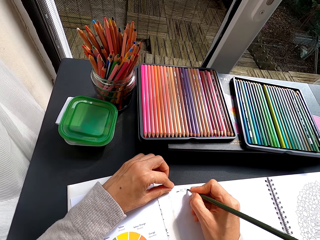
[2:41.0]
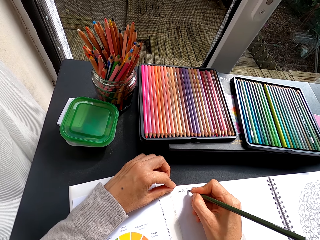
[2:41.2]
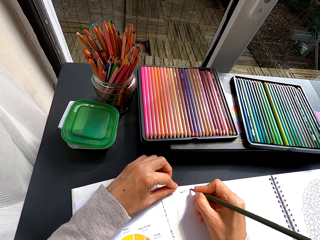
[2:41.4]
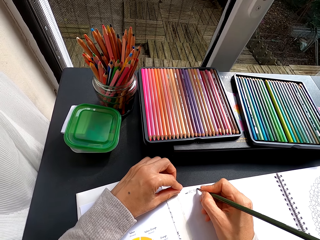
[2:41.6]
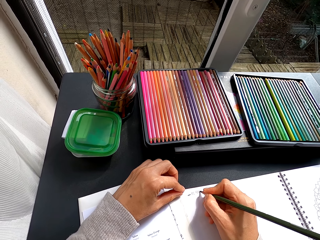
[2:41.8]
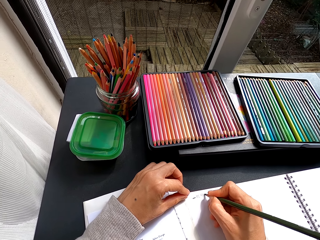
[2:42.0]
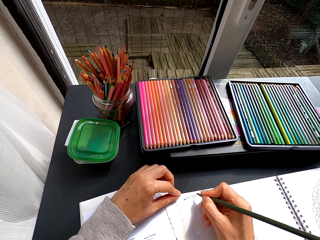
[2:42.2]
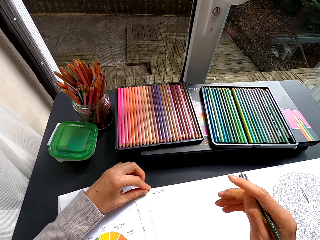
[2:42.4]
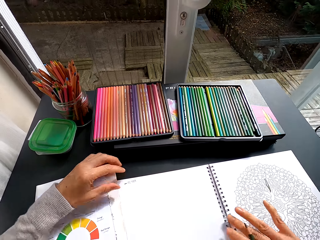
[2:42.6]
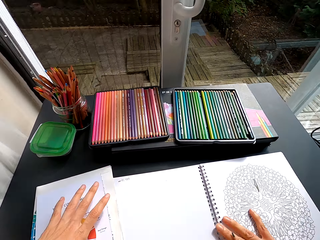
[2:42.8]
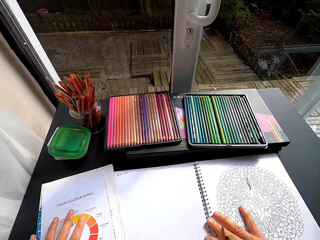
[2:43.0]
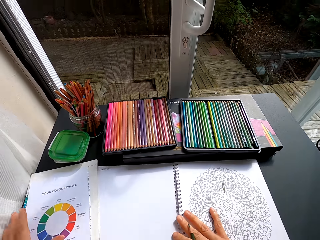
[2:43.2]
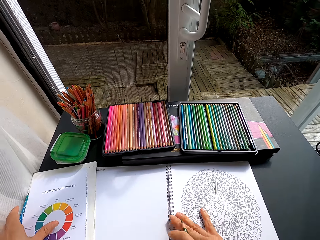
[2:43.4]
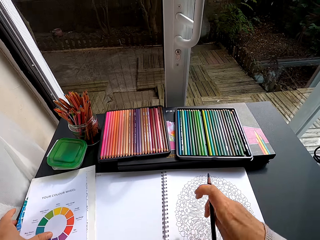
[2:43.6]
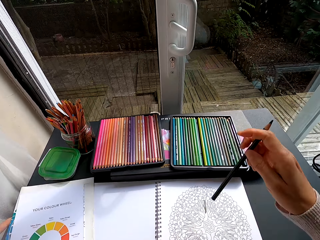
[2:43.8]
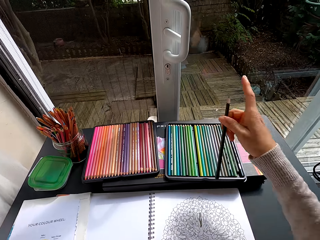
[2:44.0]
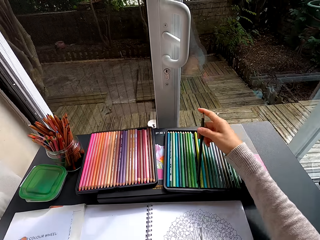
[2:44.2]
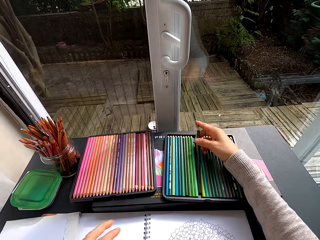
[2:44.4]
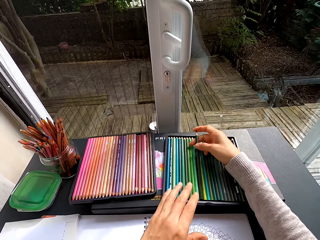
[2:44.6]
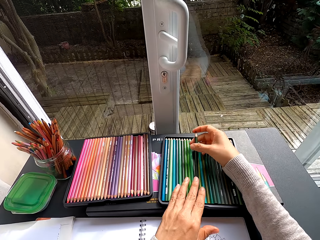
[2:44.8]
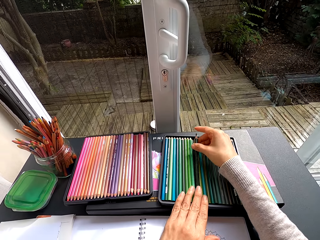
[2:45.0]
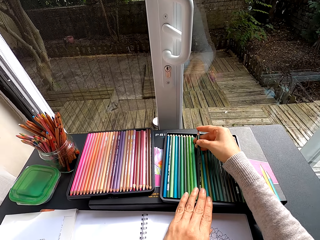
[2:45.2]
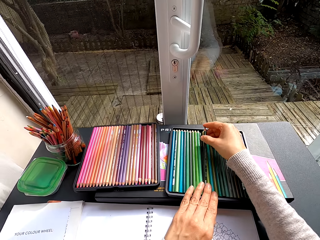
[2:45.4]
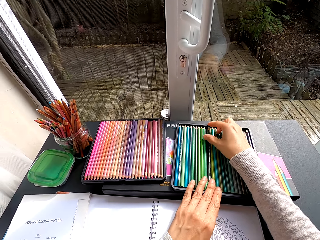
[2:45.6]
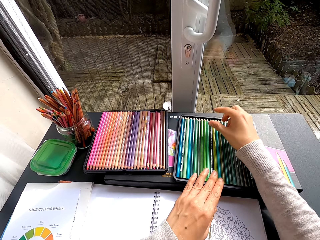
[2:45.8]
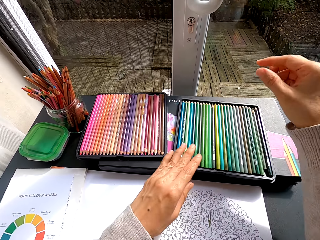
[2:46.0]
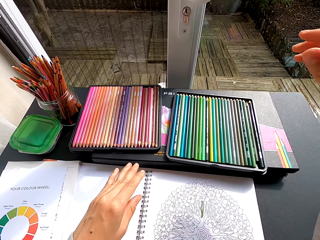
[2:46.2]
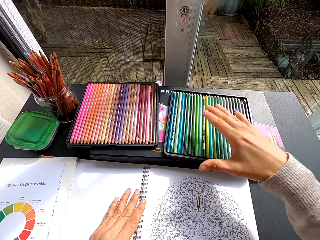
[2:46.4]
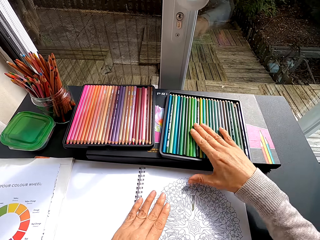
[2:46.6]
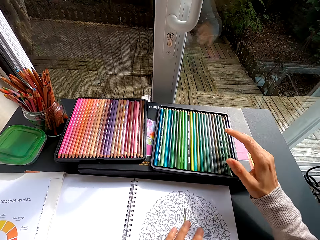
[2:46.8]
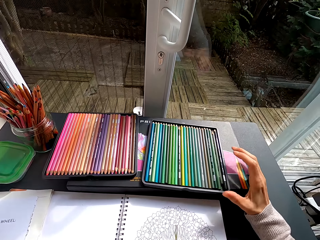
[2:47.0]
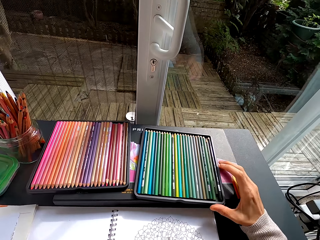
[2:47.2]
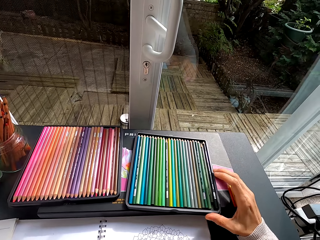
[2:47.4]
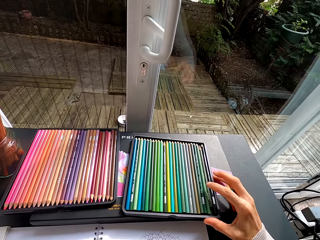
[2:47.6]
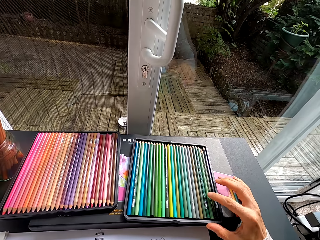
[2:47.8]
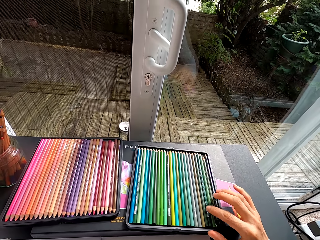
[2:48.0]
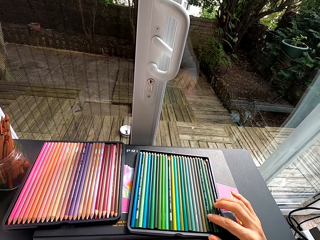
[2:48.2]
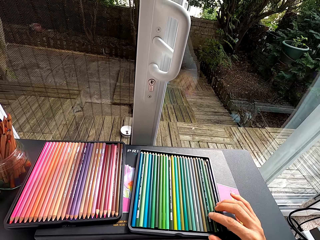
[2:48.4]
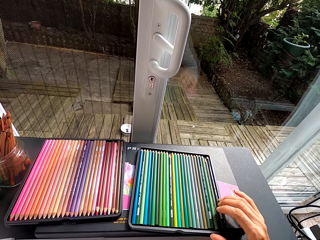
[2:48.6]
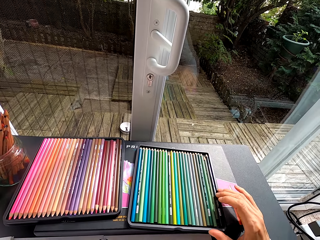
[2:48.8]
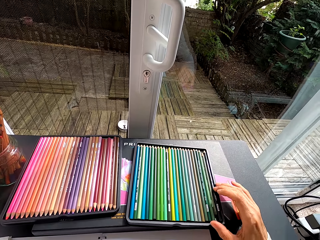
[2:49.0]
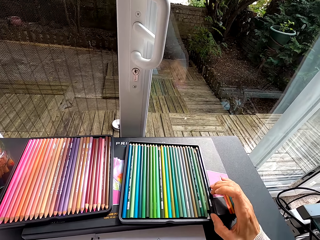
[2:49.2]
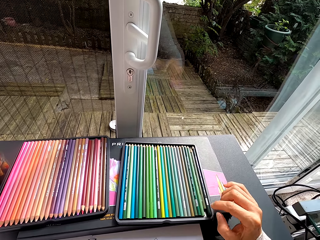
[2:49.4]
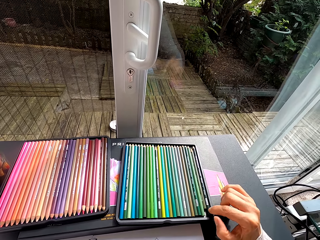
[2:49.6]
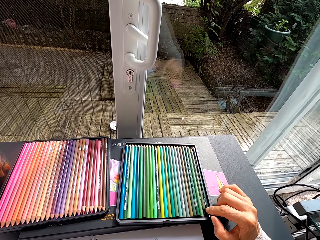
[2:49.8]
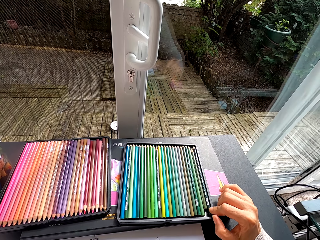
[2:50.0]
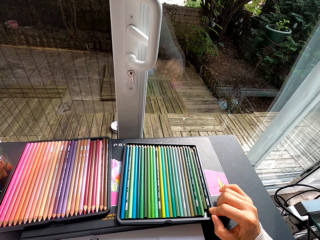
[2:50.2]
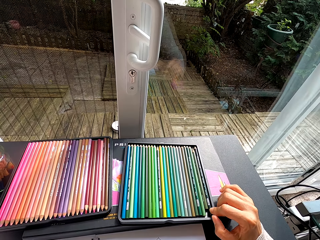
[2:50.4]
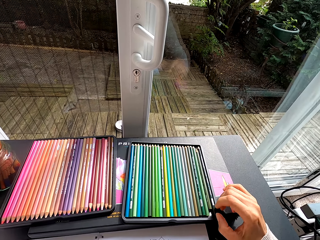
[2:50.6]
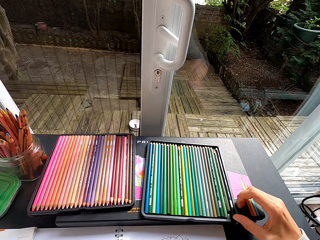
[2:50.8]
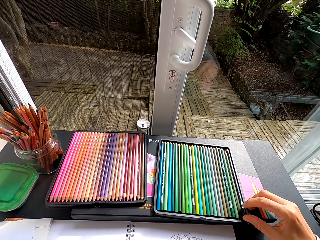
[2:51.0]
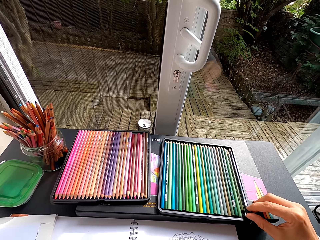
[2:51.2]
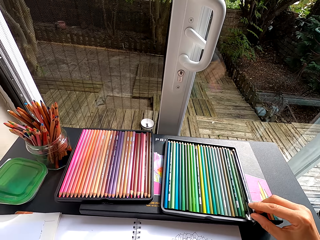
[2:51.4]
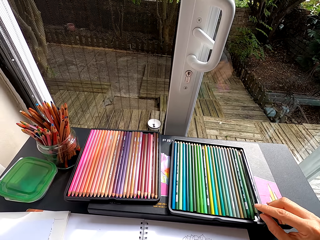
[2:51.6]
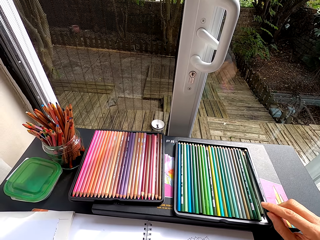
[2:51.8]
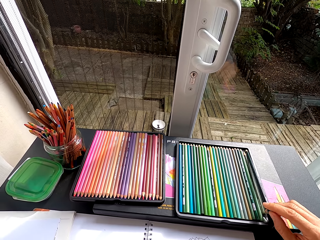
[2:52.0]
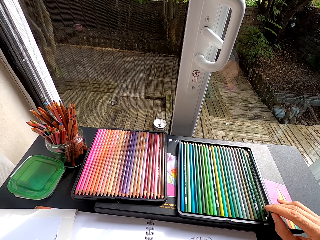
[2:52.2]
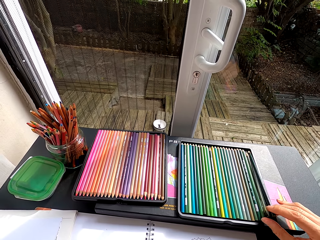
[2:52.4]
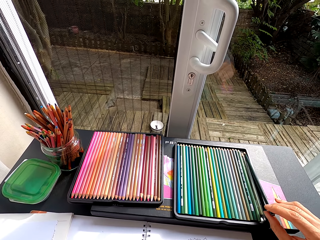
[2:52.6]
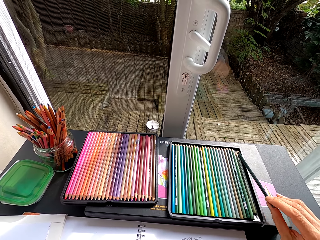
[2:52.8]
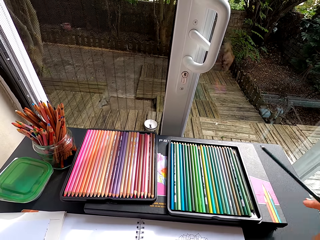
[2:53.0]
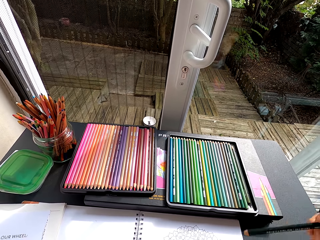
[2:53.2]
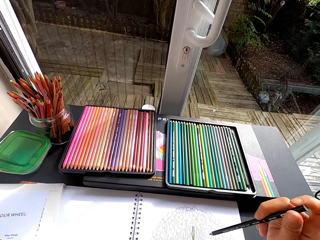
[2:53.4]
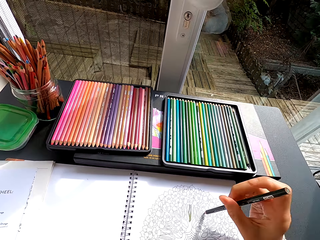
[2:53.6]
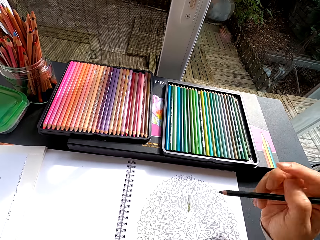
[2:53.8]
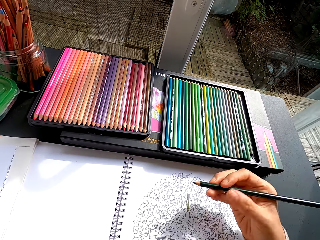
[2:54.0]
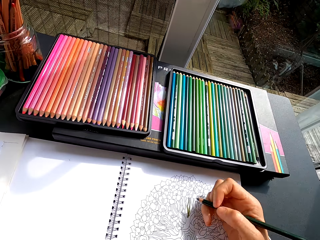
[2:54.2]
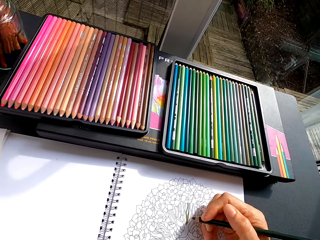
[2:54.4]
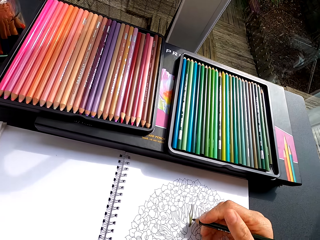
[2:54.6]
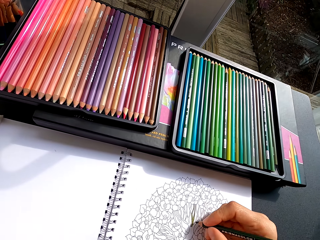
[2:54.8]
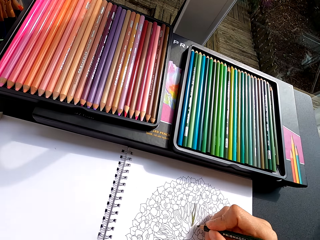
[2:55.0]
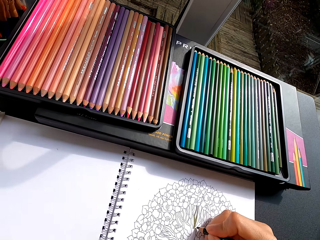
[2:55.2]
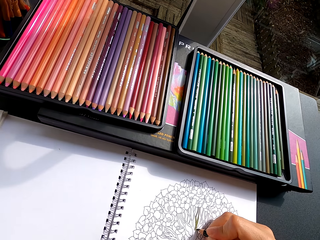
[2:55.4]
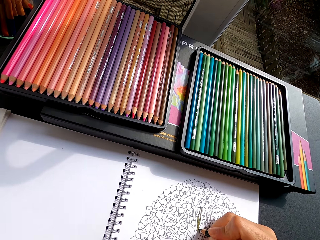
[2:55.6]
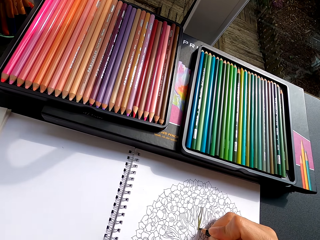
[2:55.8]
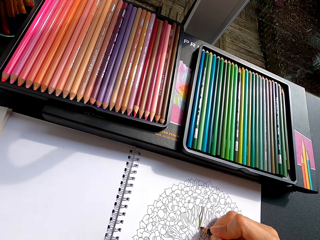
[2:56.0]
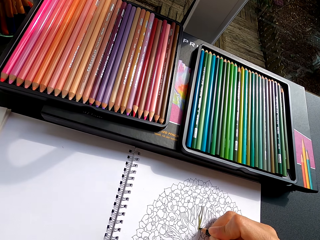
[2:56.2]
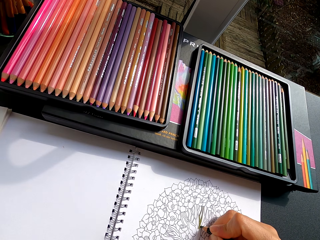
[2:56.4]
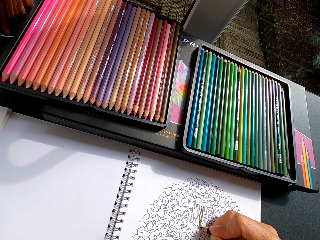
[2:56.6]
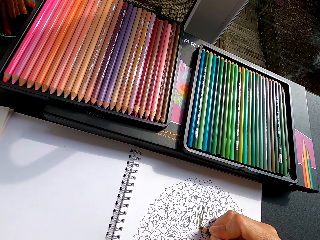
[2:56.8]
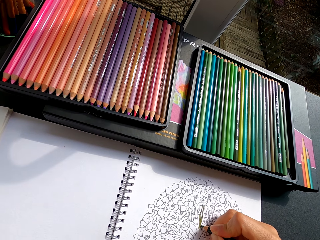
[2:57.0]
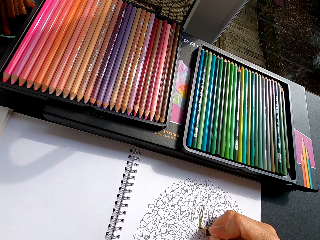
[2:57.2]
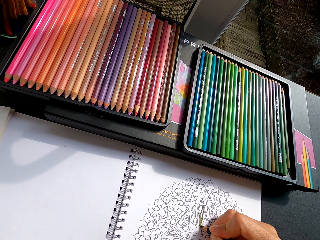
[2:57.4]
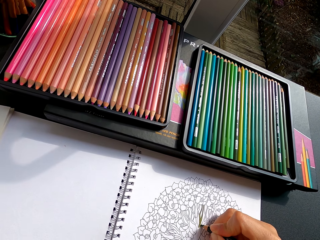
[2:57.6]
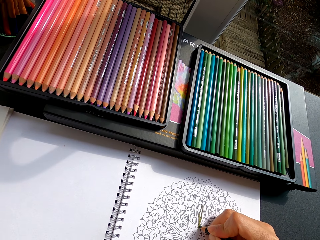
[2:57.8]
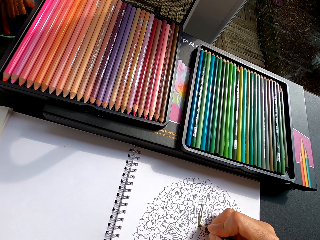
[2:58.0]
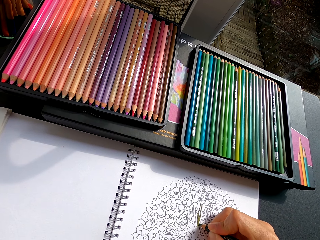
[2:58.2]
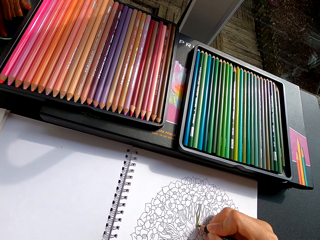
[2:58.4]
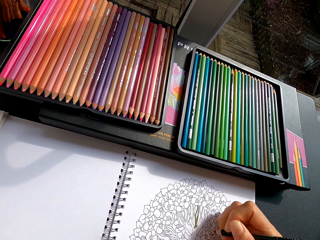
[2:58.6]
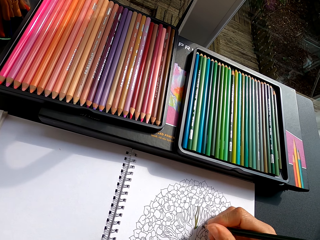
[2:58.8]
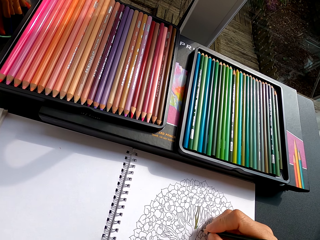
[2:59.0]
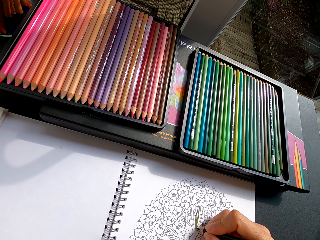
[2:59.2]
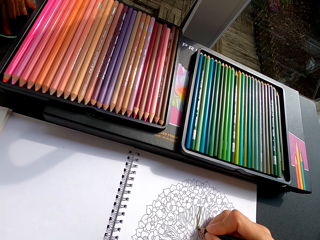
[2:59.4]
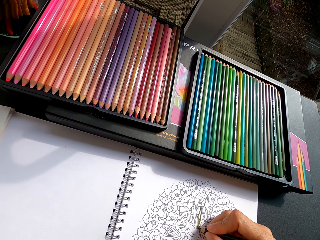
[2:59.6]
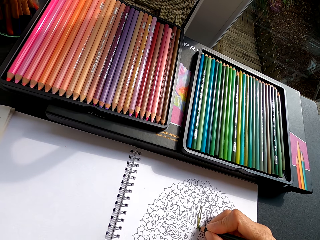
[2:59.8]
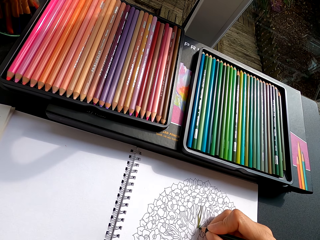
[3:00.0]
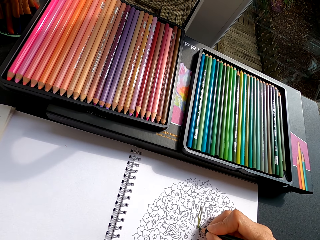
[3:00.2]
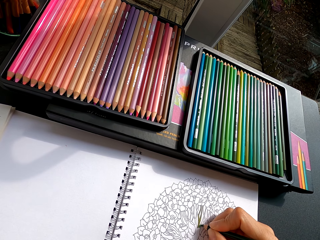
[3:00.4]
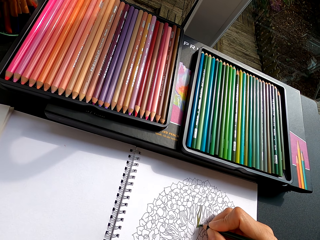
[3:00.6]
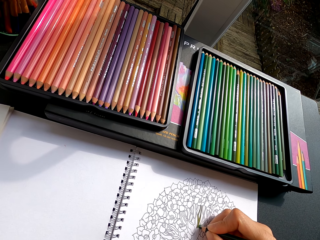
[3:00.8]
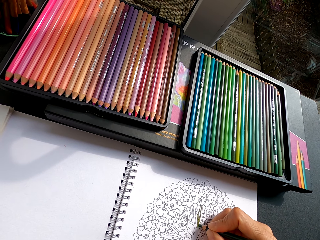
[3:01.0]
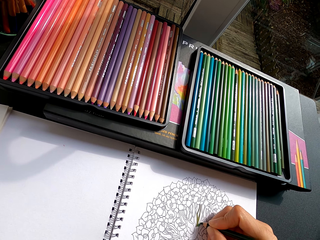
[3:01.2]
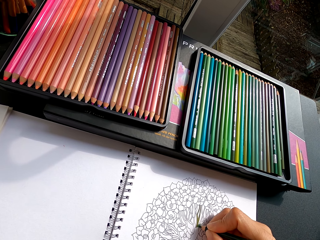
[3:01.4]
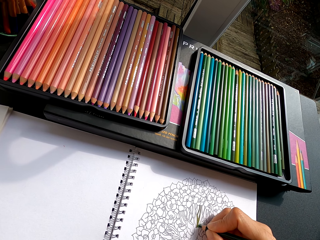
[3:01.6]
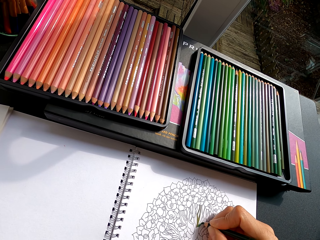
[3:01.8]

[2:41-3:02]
The camera wearer adjusts the art book and the color wheel papers. They push the book on top of the table. They put the color pencil in the color pencil tray. They touch the box with a pencil. They view the color pencils in the color pencil tray. They pick up a color pencil in the box. They adjust the color pencil. They color the picture on the art book using the color pencil.
